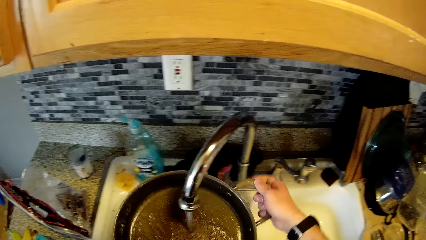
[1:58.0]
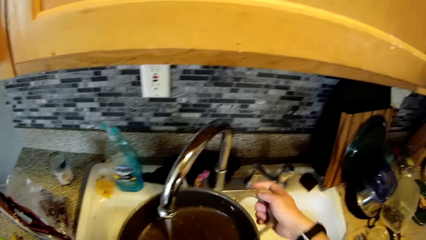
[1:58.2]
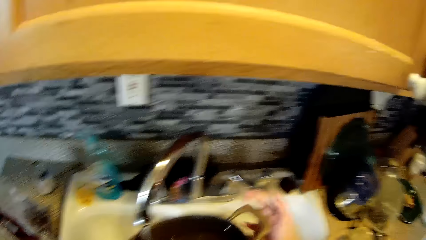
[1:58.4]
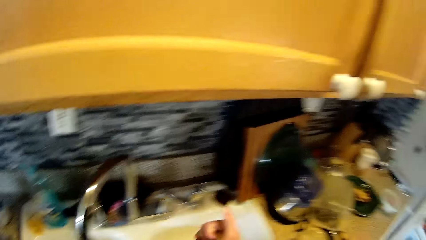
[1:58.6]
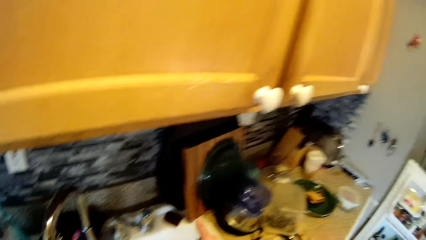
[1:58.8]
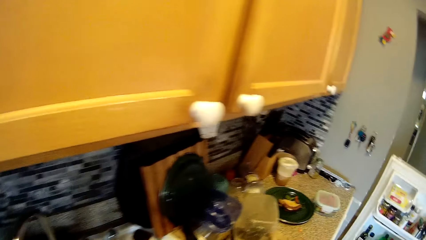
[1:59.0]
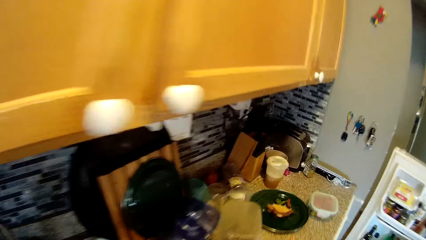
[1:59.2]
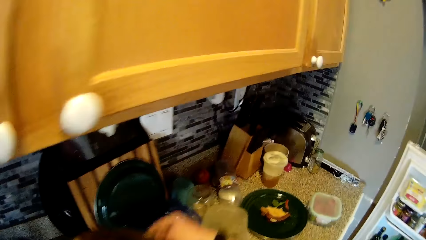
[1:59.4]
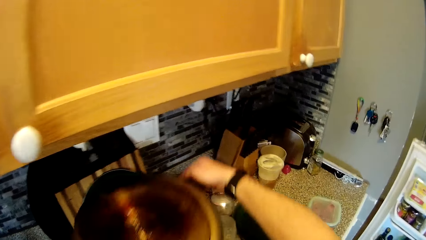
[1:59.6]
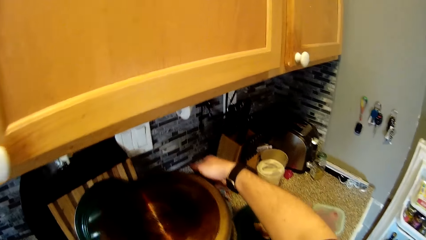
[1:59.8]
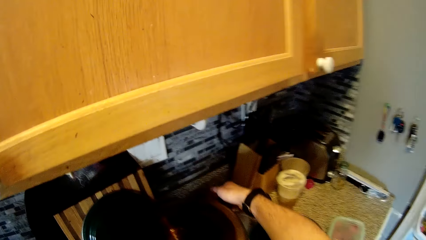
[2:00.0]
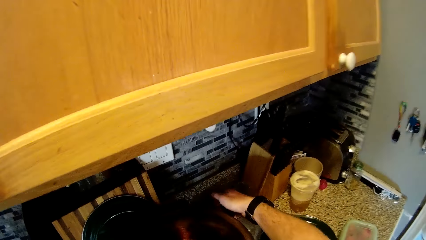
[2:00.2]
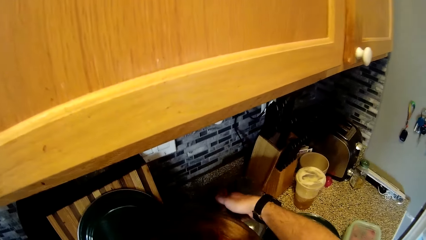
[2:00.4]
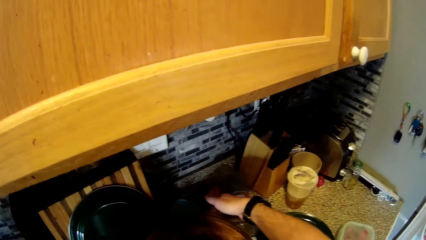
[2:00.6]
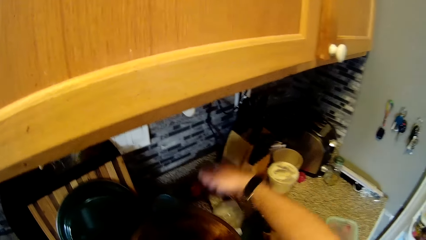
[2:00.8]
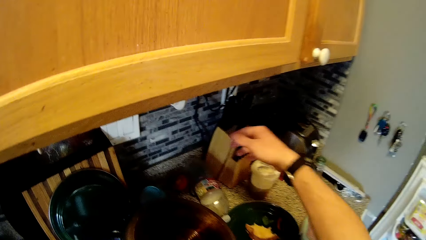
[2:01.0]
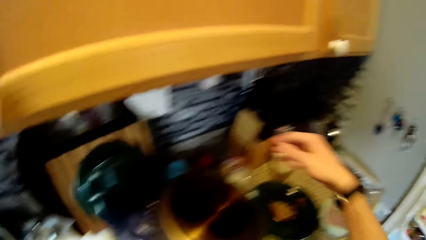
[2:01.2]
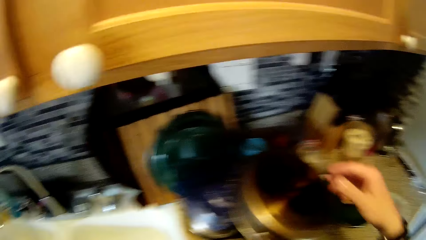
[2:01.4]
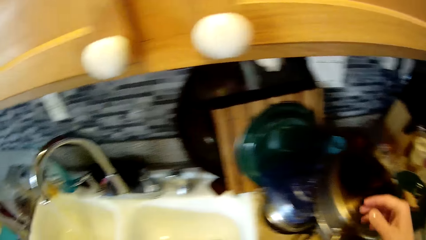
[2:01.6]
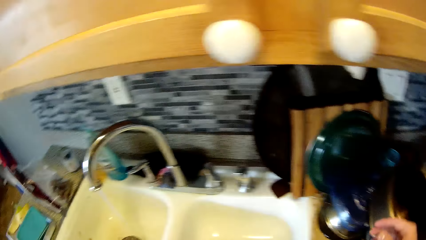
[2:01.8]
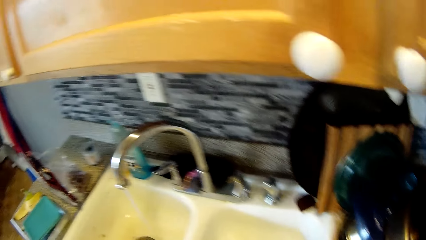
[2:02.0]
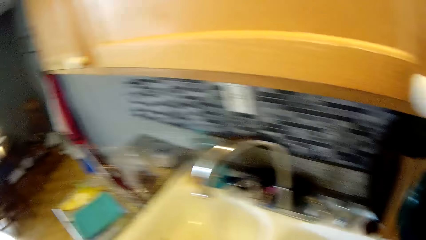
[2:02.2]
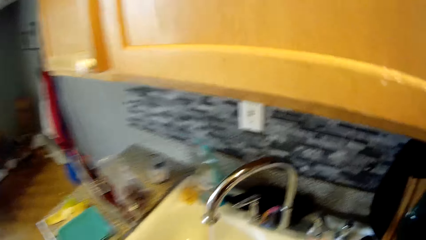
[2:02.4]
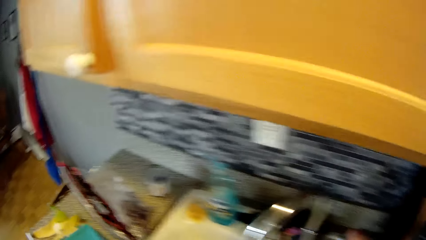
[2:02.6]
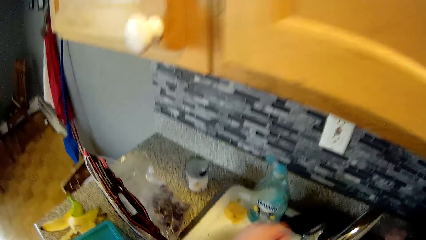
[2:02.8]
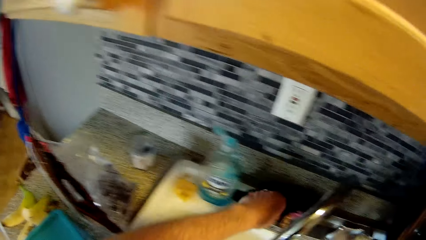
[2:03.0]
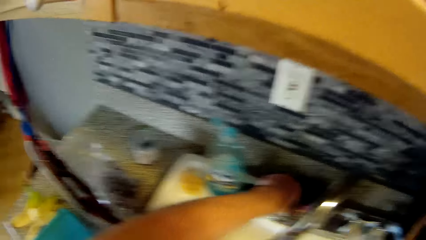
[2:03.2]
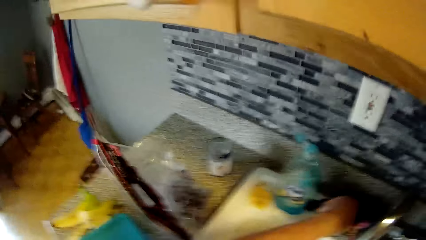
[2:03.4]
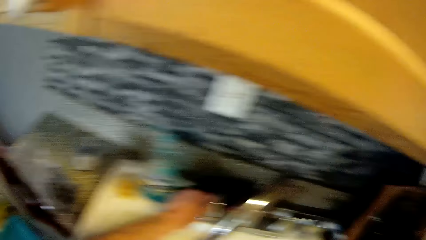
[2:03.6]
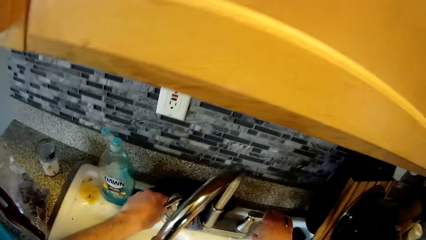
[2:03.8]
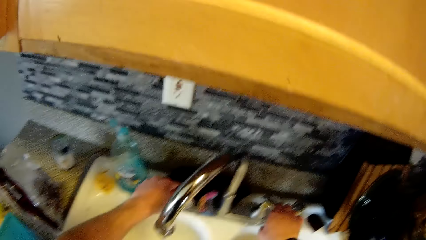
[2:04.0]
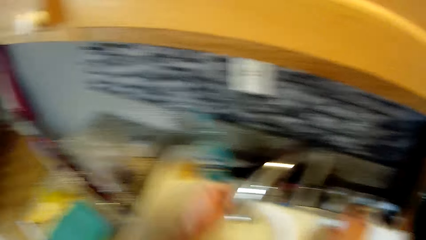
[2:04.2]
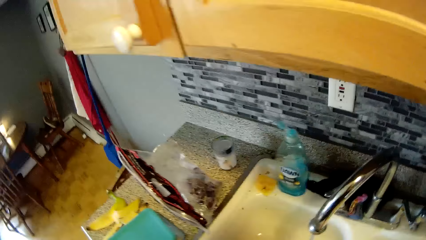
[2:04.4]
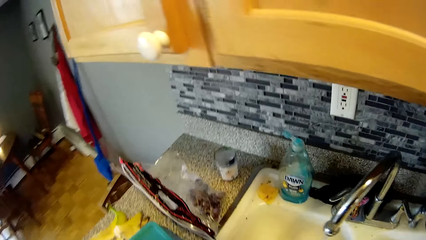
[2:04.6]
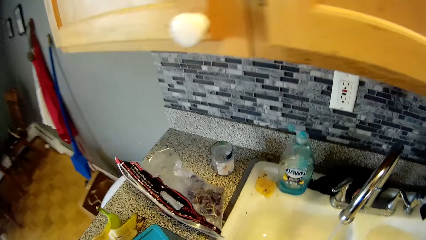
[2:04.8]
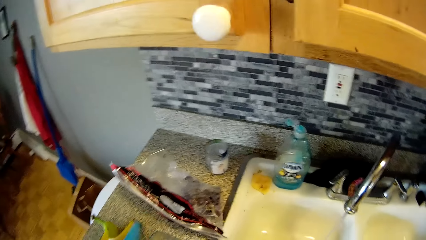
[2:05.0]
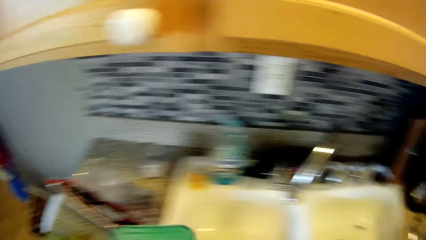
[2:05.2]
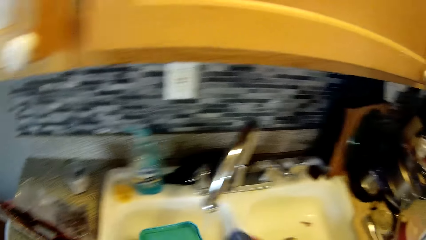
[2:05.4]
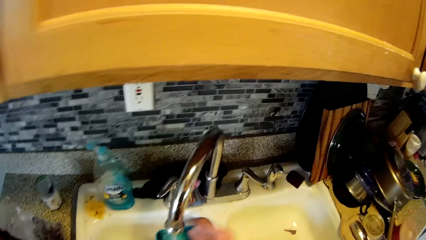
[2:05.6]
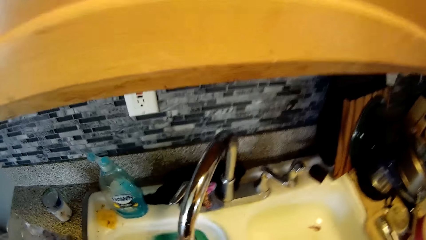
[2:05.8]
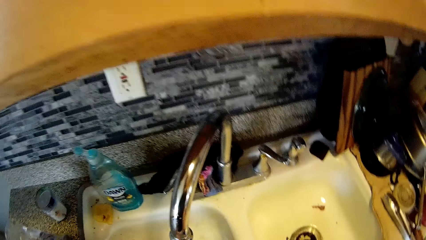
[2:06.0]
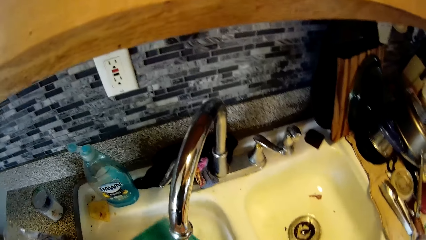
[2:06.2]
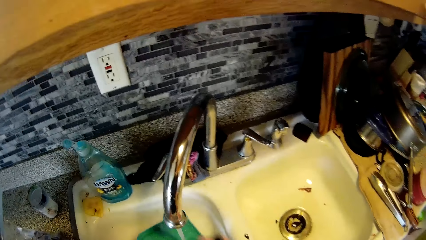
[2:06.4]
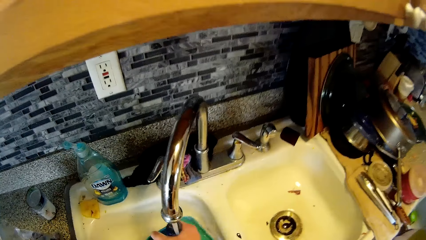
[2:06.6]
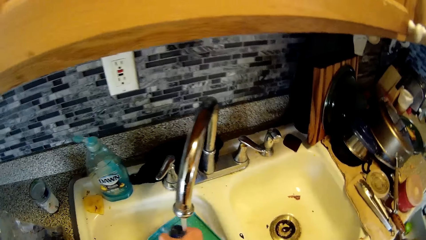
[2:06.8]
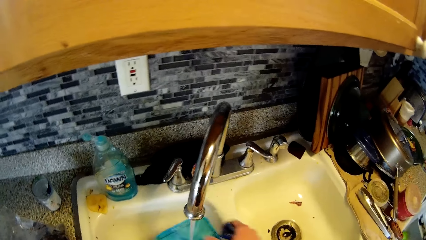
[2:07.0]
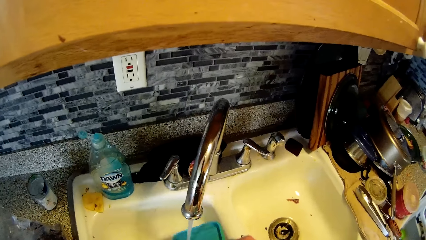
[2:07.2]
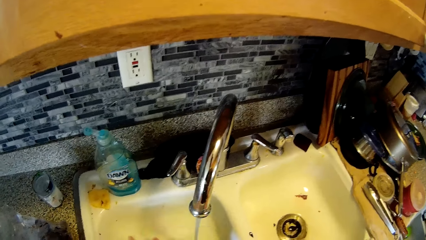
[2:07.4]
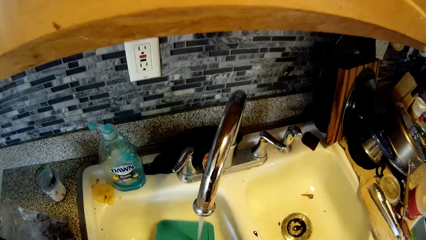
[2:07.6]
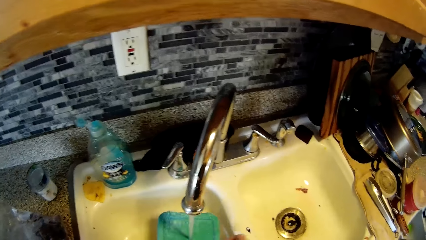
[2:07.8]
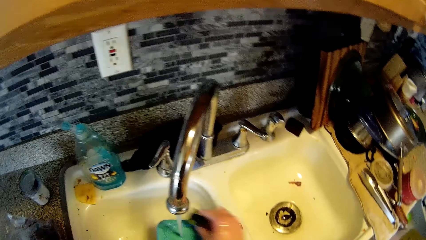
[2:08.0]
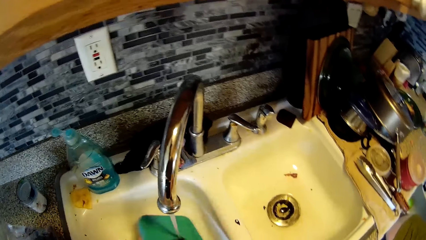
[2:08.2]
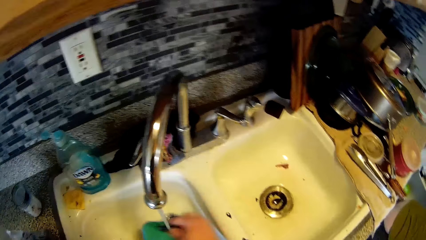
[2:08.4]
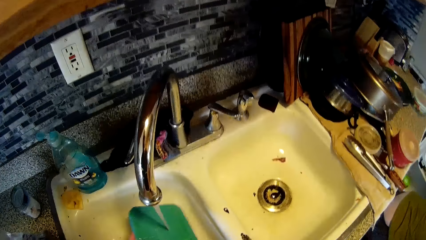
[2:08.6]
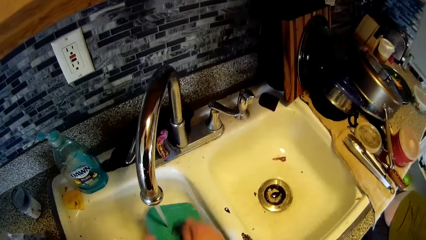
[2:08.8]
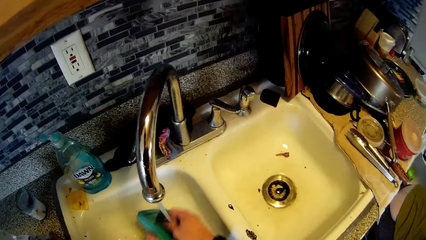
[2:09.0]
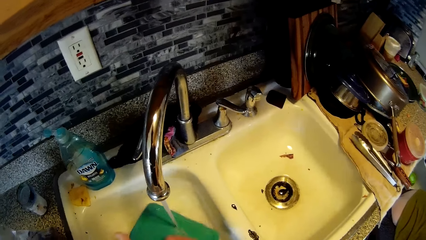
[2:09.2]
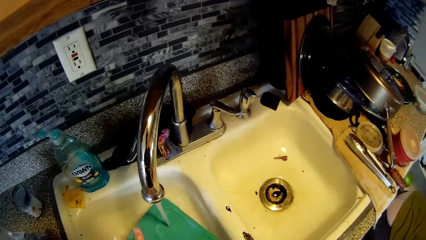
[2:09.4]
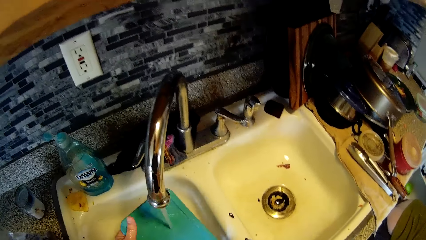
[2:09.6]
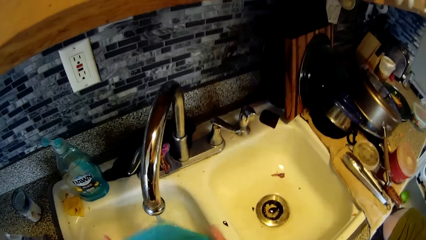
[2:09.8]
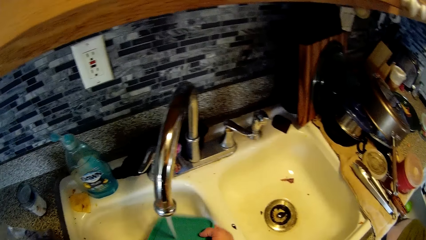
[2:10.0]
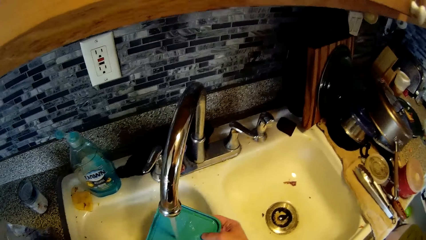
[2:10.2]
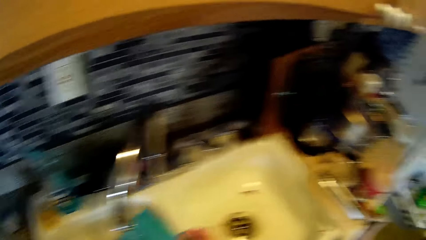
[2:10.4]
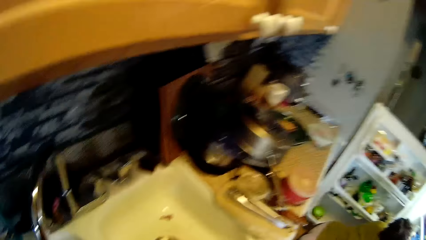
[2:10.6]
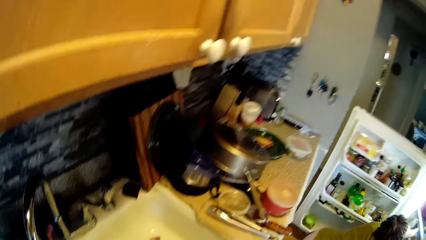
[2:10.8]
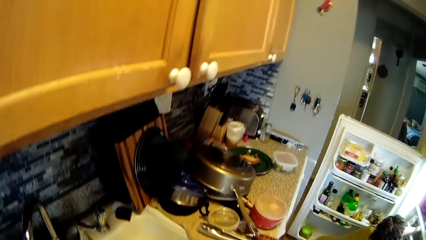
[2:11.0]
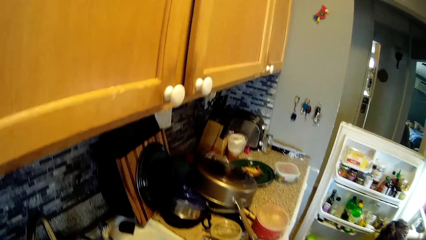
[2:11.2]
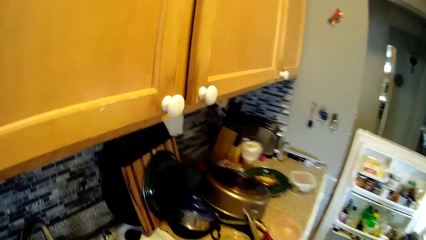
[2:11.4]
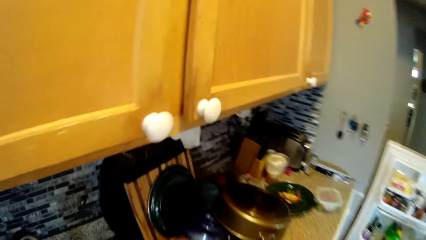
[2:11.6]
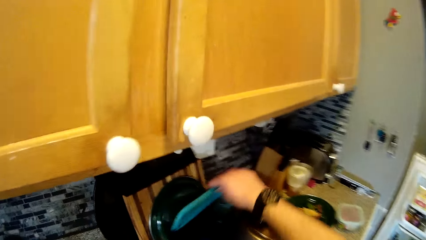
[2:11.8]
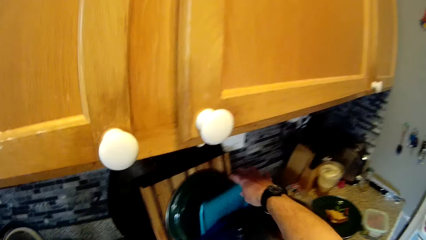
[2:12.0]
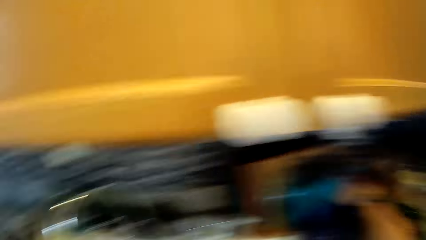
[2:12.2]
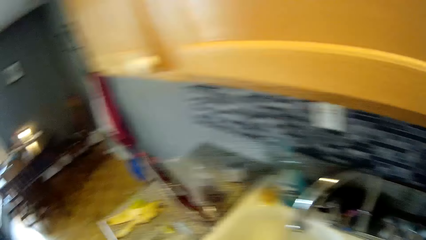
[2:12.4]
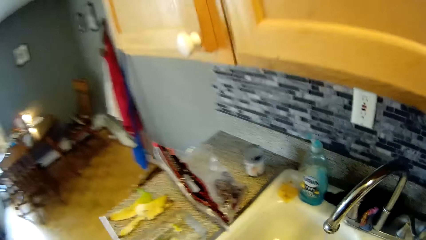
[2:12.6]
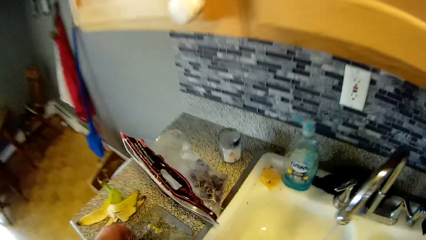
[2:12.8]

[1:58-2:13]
The camera wearer drops the pot on the cabinet with both hands. He removes his right hand from the pot. He touches the tap regulator with his left hand. He picks a sponge. He touches the tap regulator with his right hand. He holds the sponge in his right hand. He washes the pack of food with the sponge in his right hand. He drops the container cover with his right hand on the cabinet.
